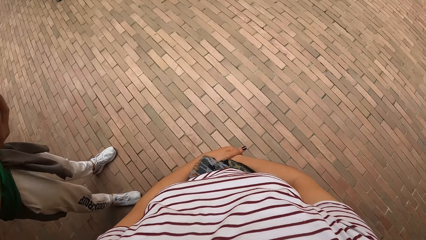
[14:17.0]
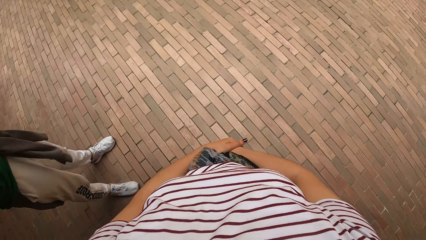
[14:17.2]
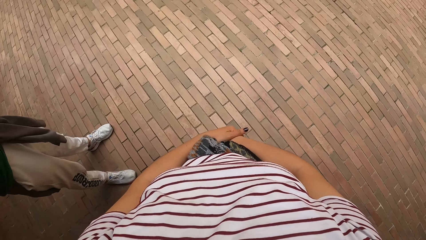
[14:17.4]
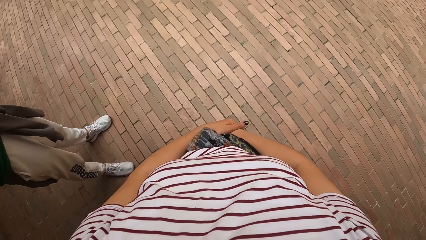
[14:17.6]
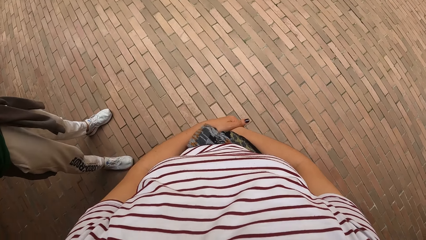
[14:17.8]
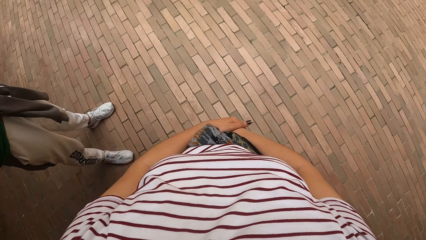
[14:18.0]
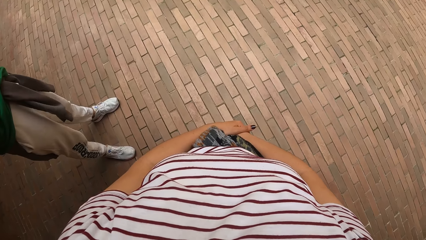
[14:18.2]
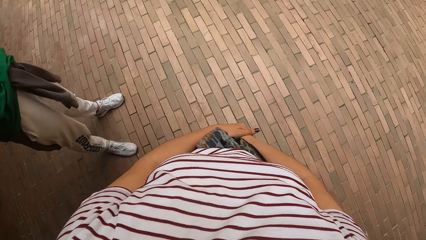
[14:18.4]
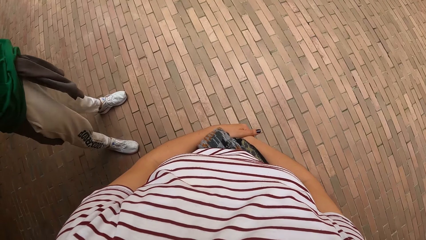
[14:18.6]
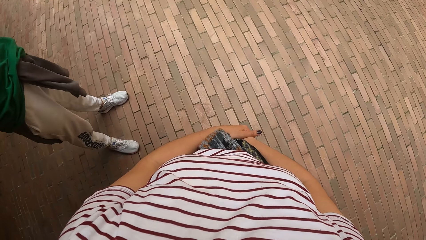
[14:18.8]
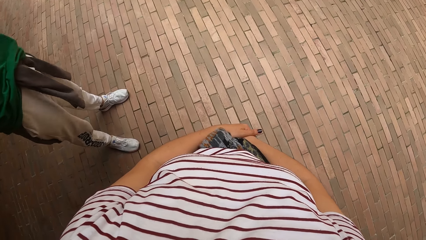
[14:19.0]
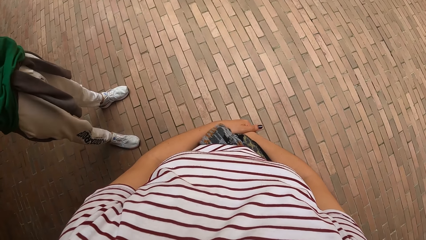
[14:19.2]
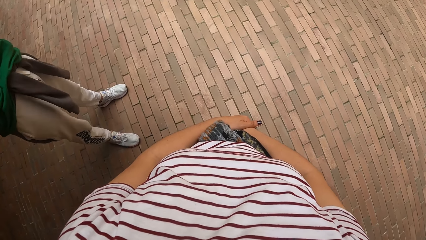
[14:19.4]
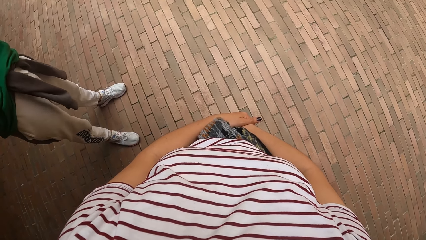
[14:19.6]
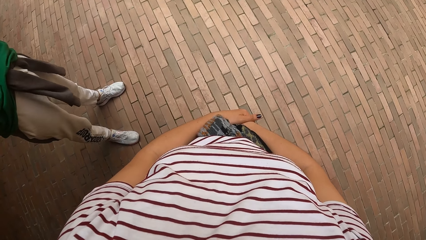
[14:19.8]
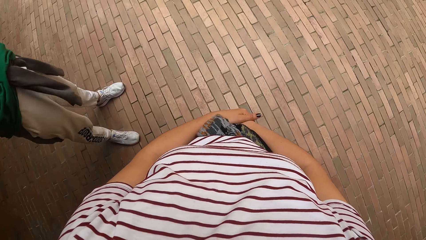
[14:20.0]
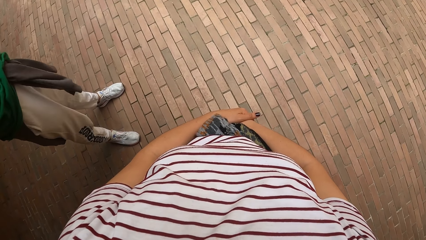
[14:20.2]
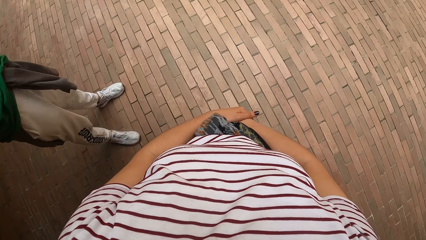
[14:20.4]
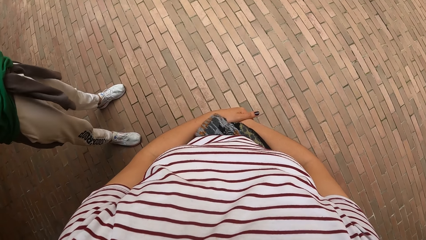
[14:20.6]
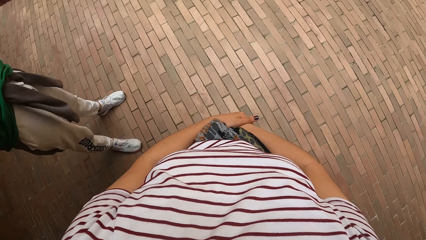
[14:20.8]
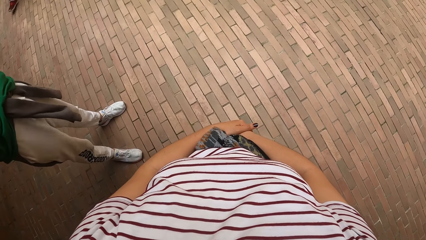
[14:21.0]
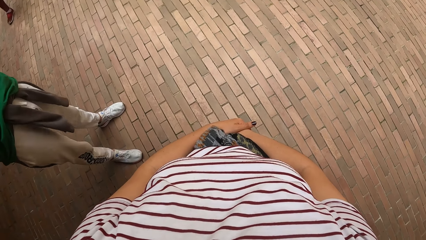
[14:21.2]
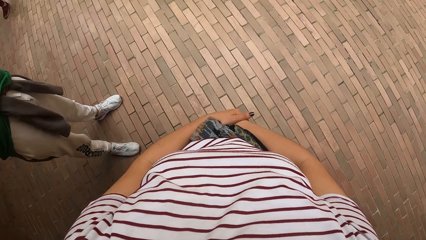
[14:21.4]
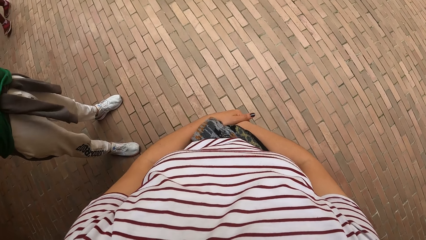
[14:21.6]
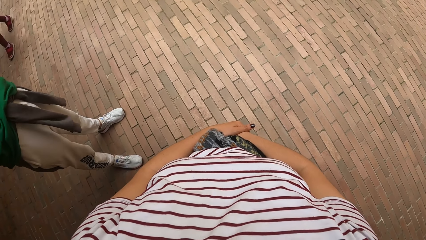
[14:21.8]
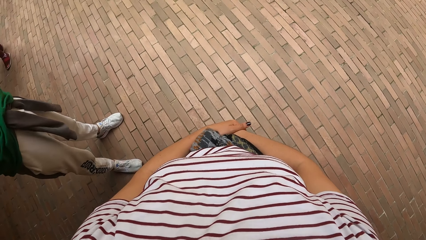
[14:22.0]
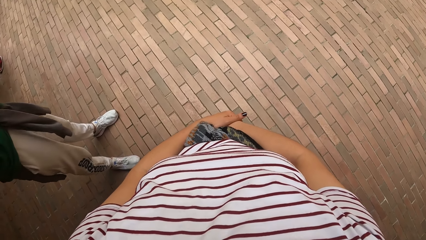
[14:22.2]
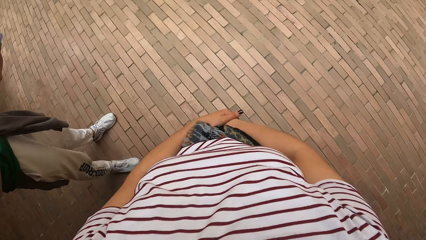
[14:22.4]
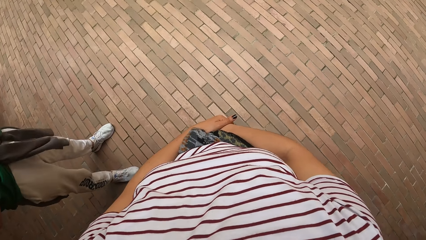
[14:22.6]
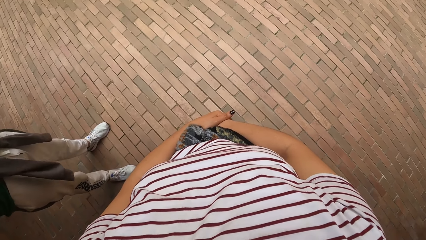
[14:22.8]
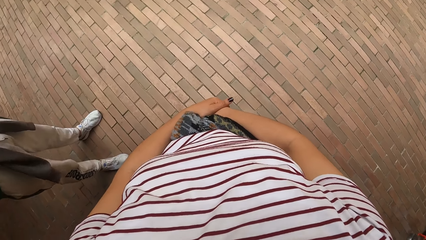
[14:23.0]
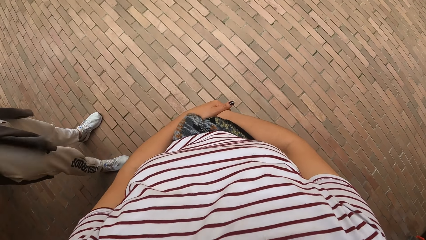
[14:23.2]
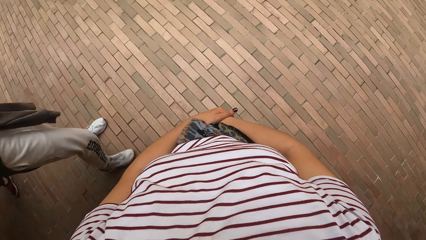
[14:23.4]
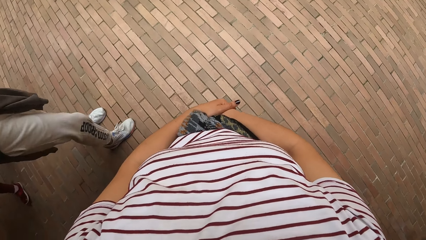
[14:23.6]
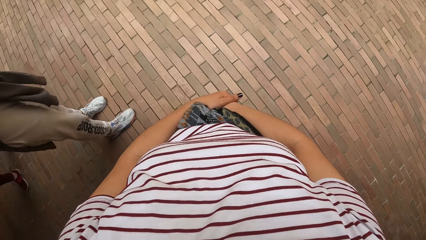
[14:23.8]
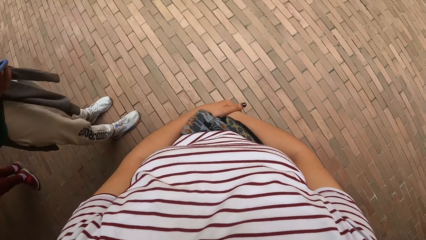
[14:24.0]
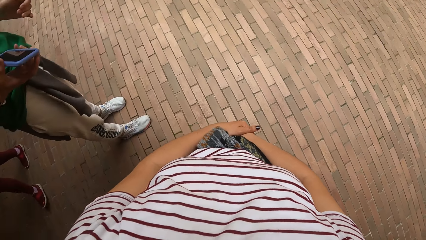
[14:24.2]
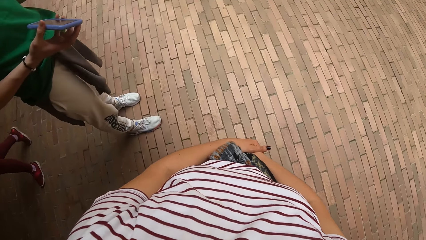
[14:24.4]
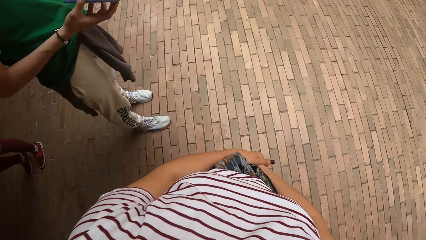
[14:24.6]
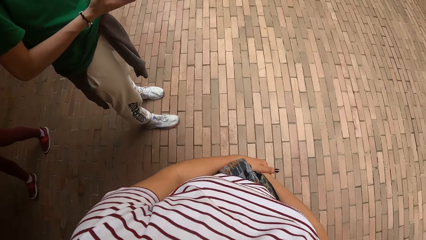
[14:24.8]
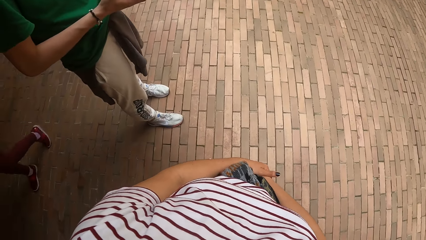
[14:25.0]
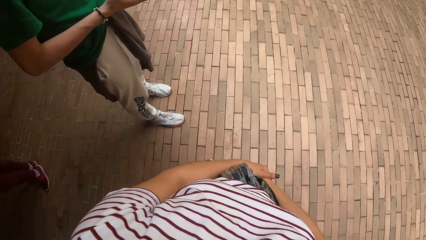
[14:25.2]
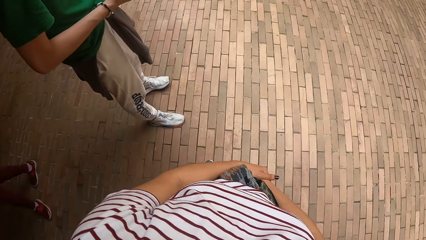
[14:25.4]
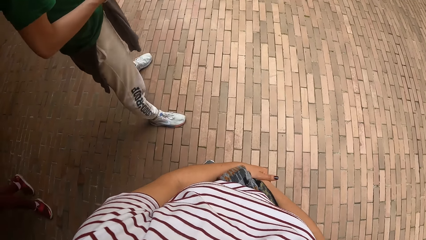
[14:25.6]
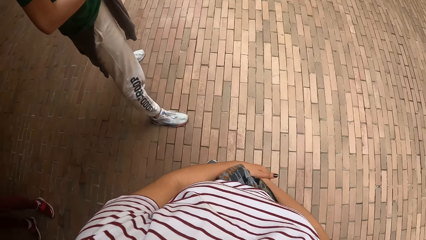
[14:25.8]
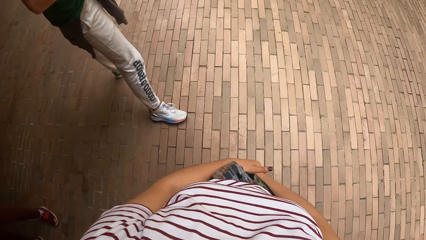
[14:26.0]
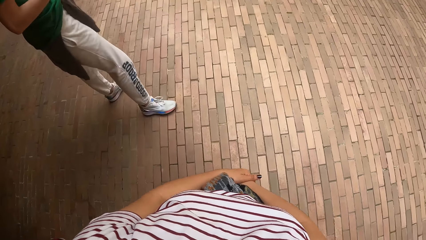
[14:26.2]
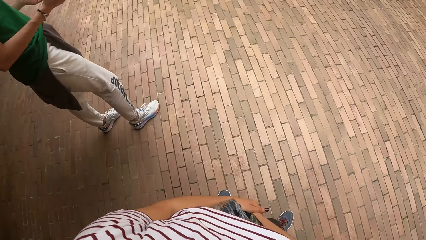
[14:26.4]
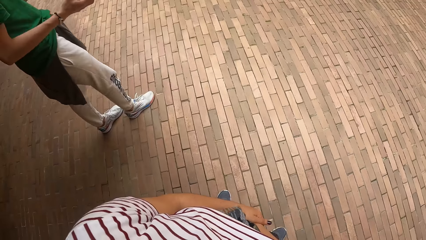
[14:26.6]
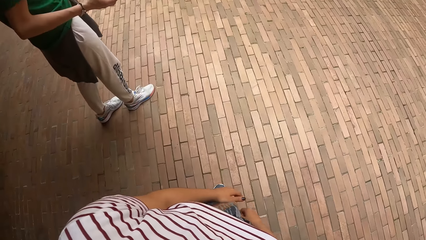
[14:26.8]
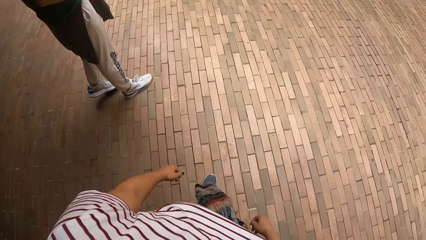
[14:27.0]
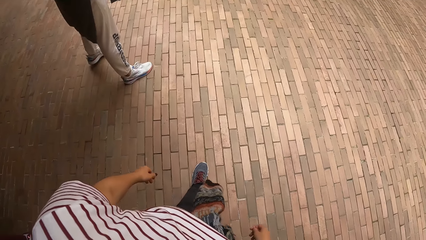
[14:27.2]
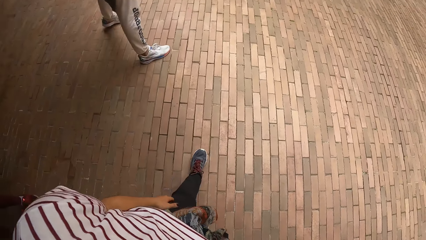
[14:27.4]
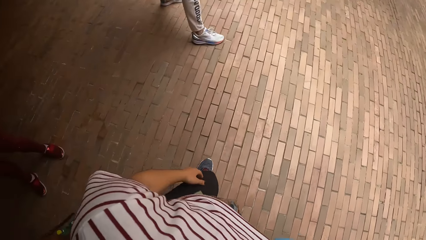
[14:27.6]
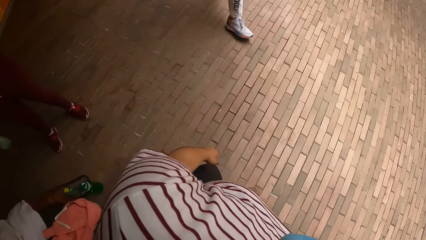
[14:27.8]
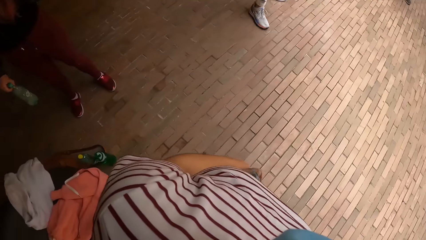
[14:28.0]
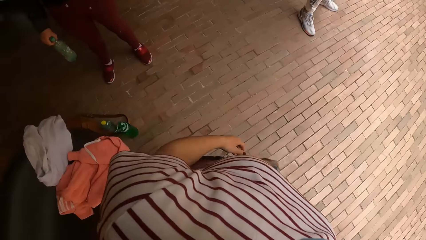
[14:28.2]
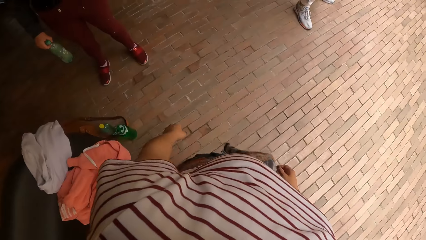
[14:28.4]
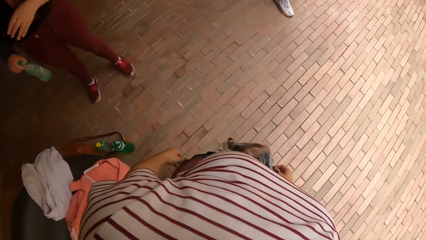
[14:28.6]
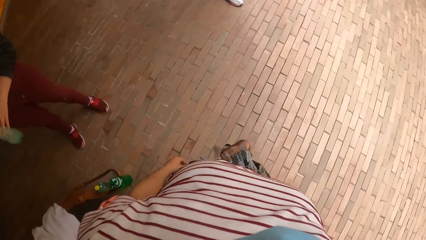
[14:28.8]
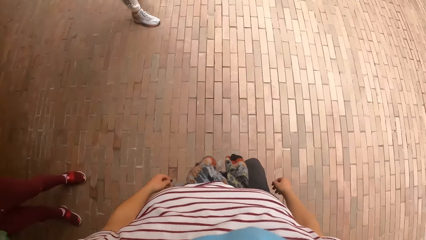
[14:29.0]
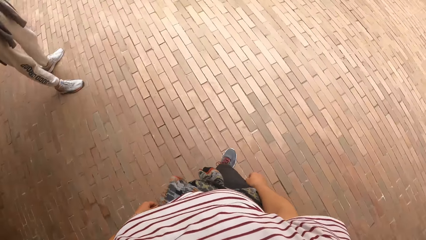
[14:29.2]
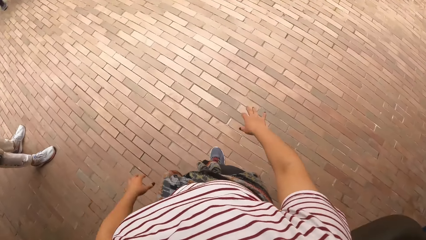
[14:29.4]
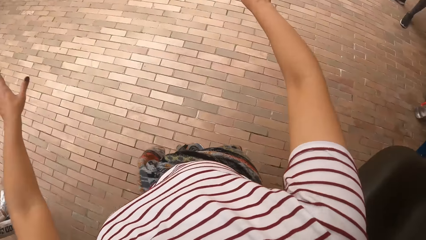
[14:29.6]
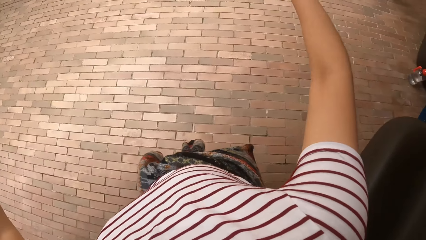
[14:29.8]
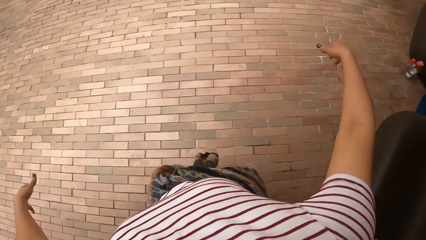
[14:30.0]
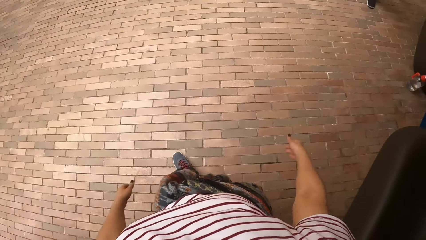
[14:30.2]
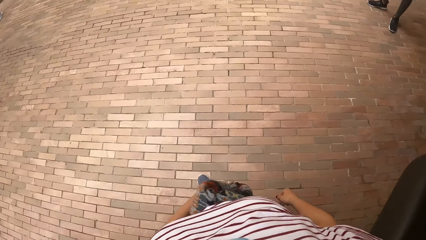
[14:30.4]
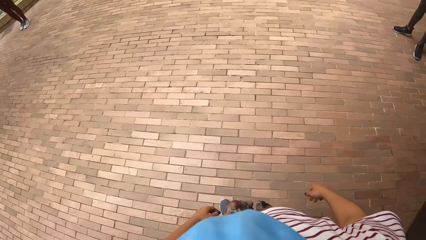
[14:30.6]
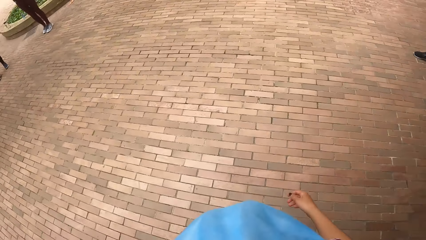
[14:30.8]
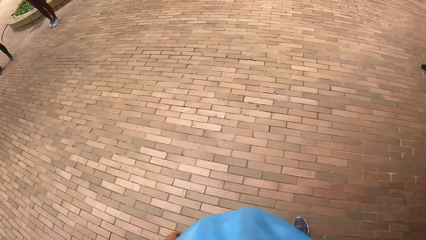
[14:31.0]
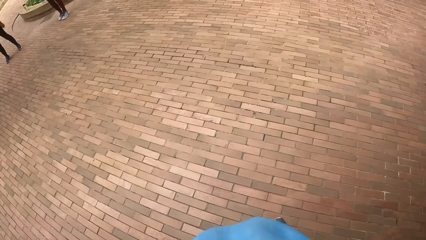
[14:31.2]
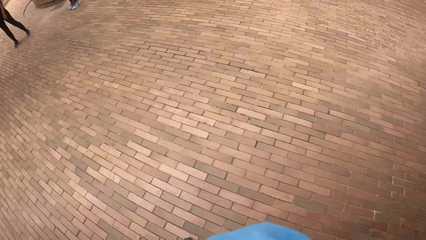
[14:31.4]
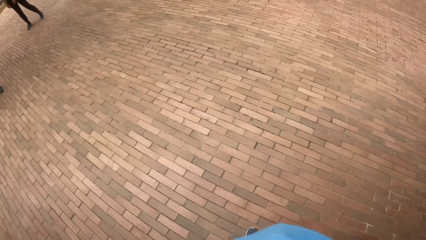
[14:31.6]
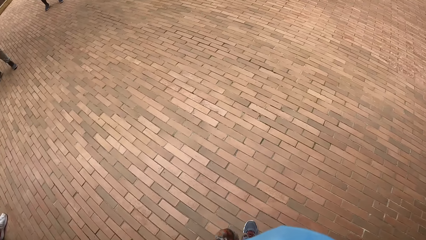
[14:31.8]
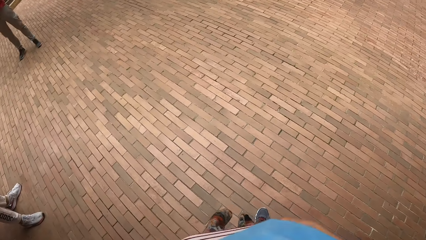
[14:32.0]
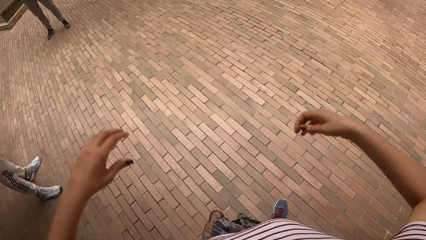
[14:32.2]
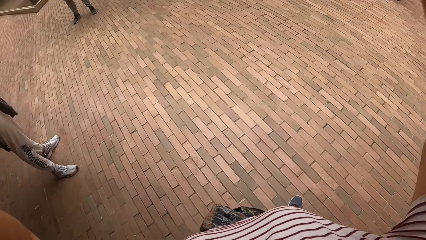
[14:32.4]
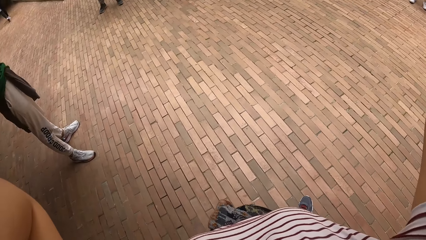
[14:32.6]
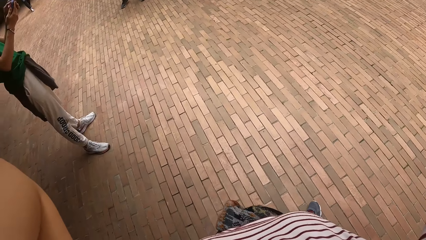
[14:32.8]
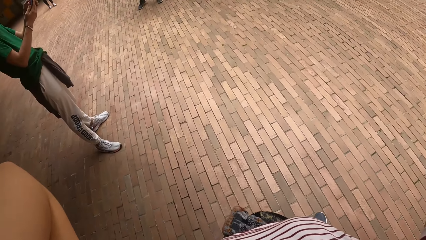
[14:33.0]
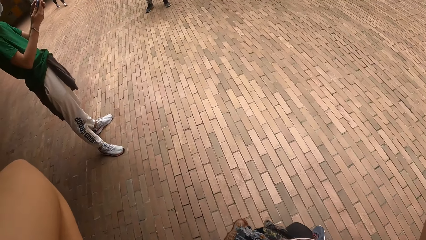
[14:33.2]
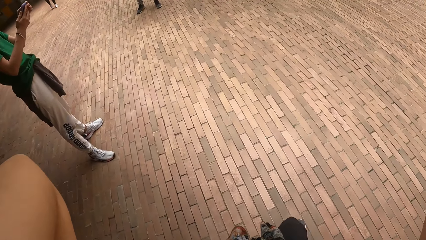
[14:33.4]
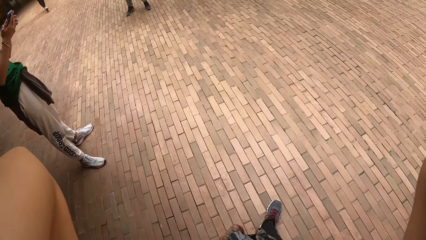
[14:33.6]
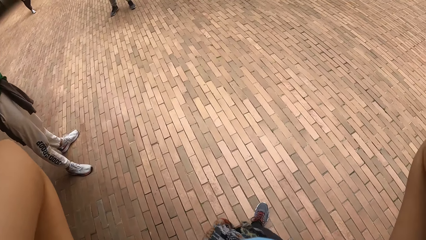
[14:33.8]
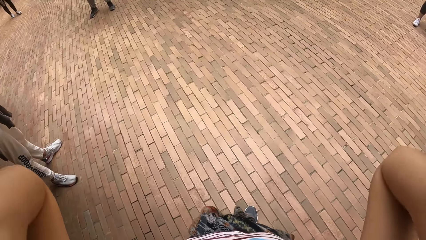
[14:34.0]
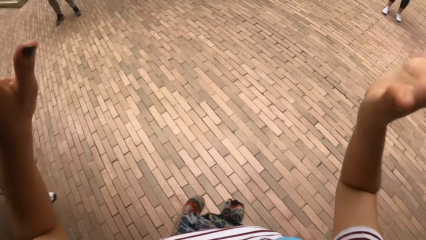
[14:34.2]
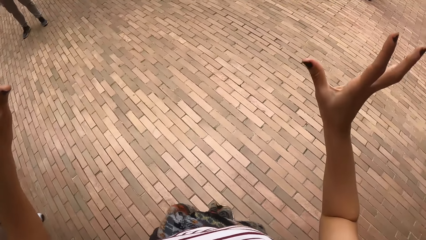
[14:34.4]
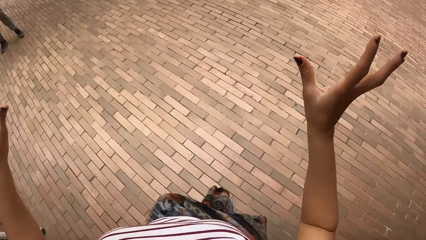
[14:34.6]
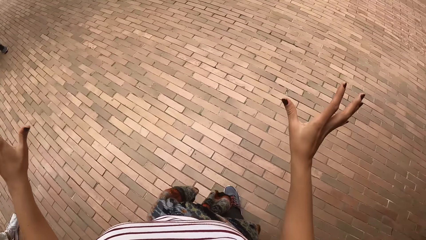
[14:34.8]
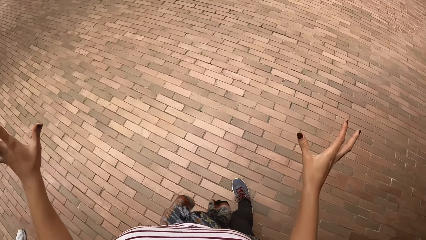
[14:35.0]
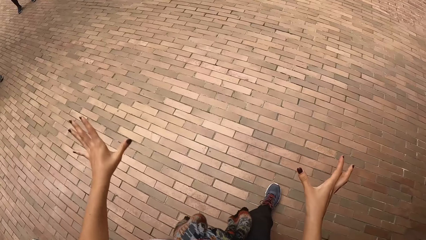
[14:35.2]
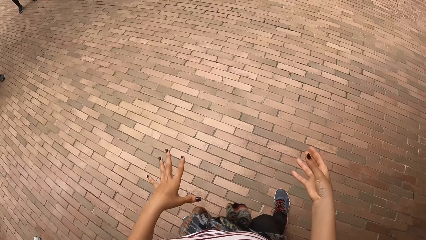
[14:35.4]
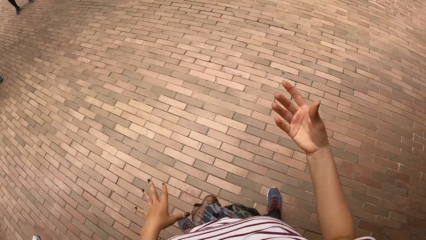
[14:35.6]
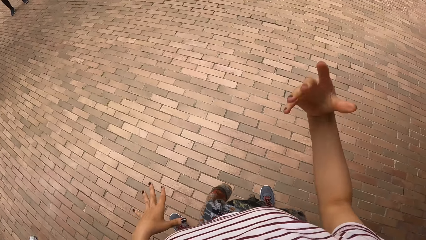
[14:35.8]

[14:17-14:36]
A person walks around. A lady walks around. The camera wearer moves around. The lady exchanges a bottle to the other hand. The camera wearer moves around. They lift hands. They lift hands again. The person operates a phone. The camera wearer lowers hands.
